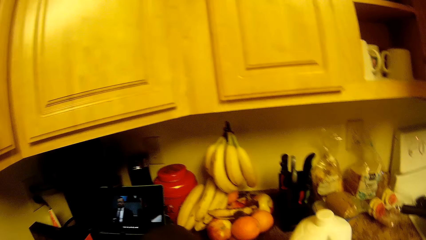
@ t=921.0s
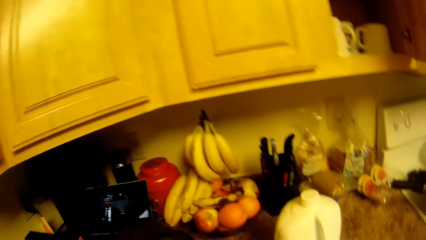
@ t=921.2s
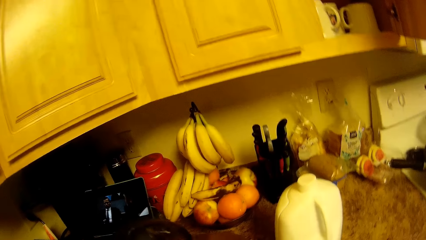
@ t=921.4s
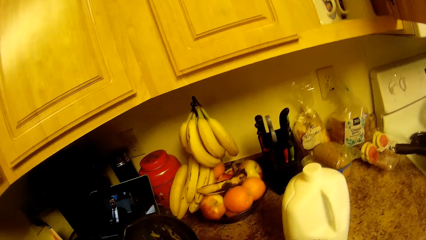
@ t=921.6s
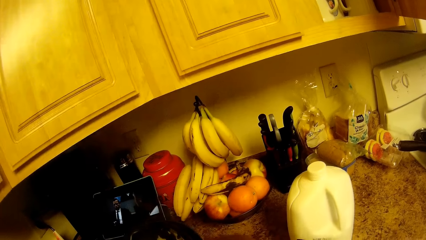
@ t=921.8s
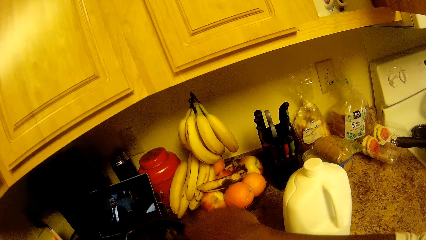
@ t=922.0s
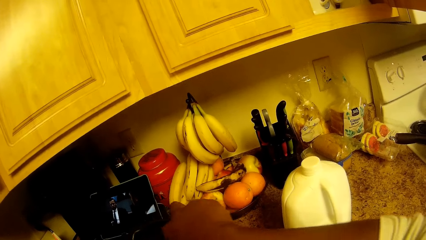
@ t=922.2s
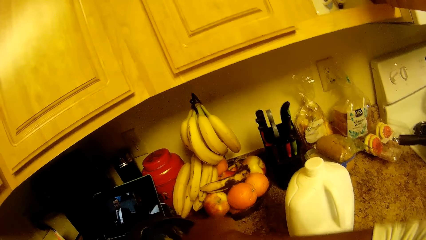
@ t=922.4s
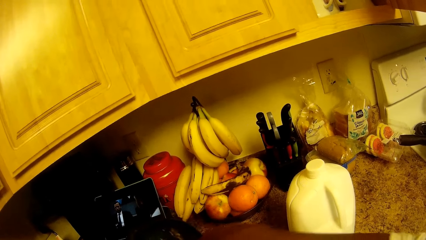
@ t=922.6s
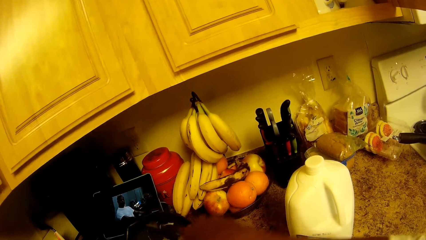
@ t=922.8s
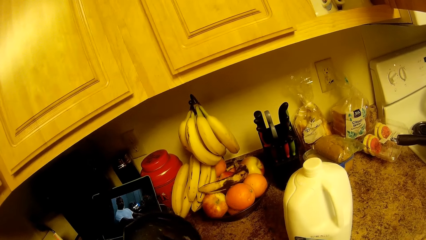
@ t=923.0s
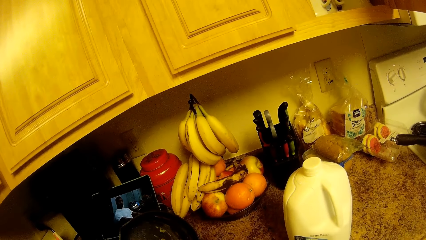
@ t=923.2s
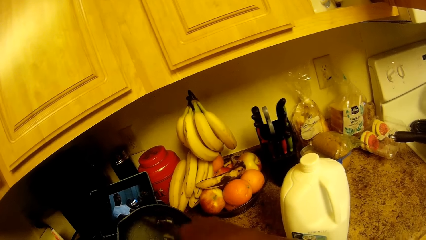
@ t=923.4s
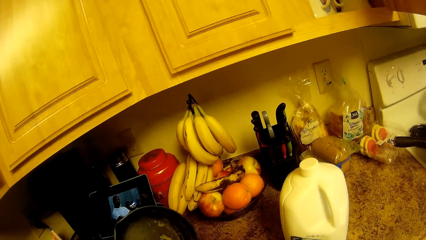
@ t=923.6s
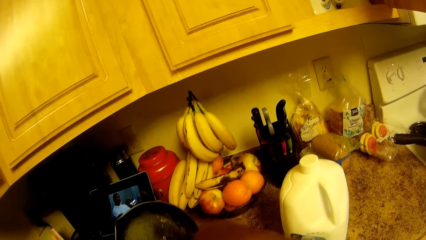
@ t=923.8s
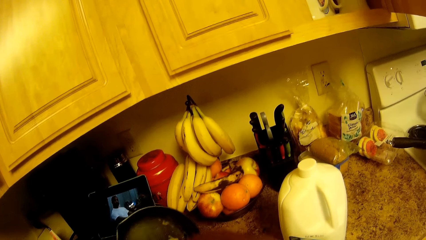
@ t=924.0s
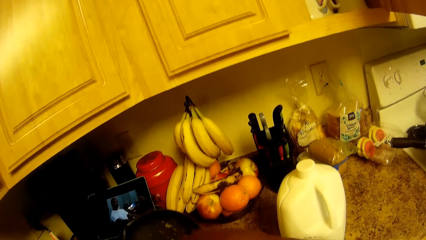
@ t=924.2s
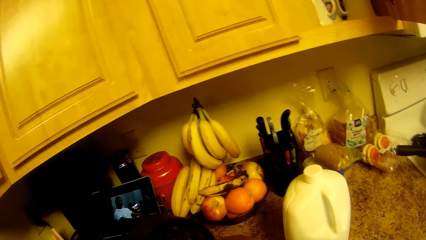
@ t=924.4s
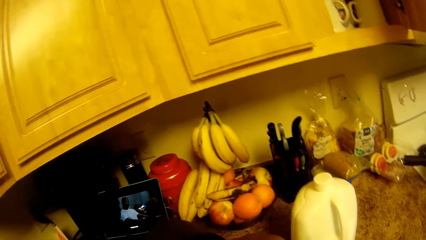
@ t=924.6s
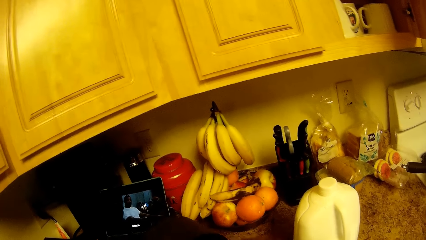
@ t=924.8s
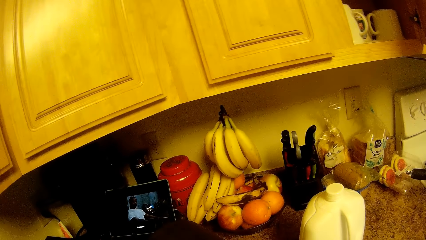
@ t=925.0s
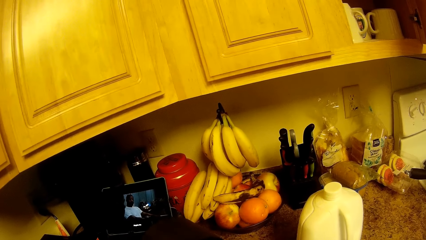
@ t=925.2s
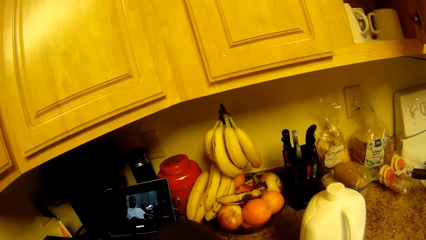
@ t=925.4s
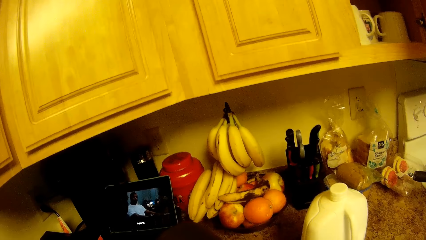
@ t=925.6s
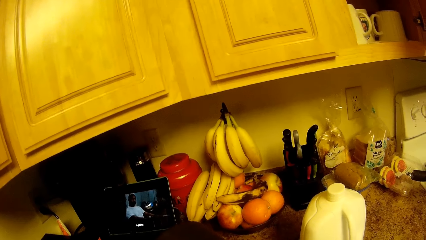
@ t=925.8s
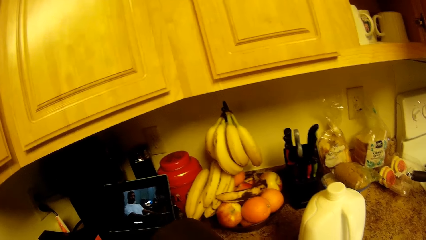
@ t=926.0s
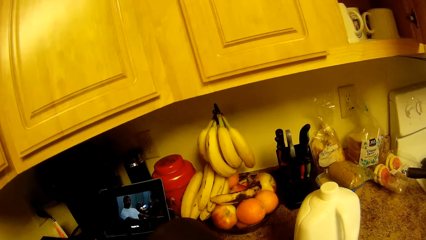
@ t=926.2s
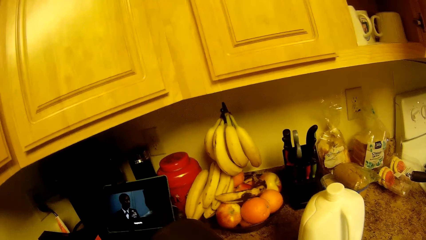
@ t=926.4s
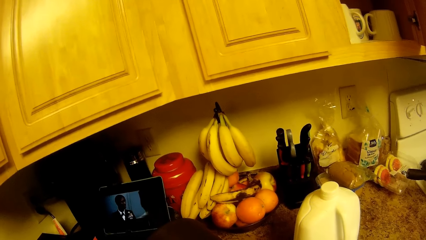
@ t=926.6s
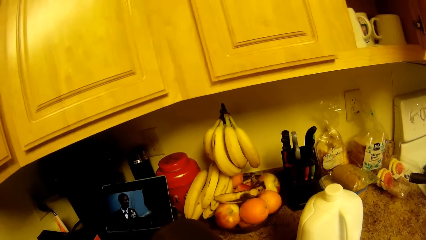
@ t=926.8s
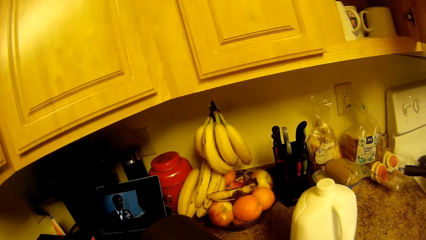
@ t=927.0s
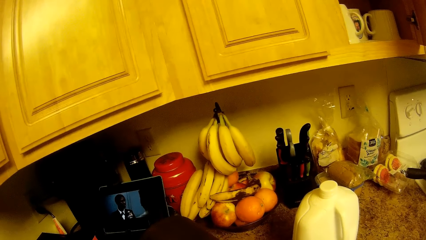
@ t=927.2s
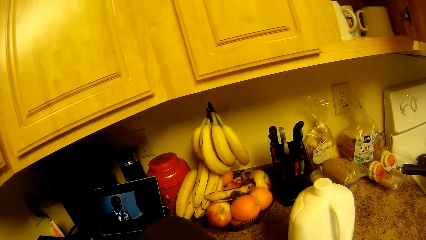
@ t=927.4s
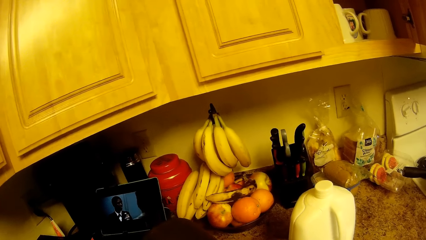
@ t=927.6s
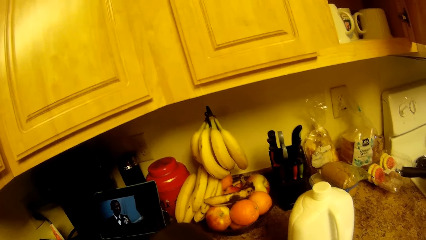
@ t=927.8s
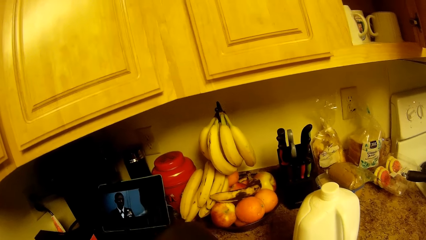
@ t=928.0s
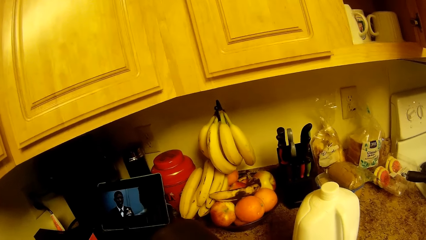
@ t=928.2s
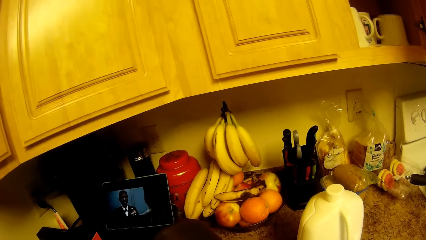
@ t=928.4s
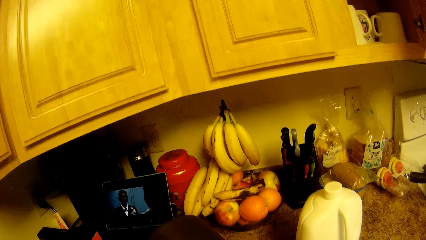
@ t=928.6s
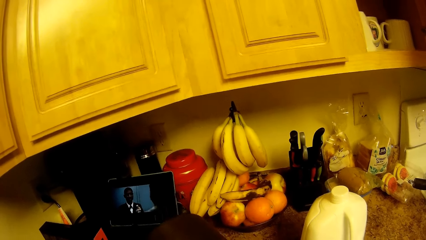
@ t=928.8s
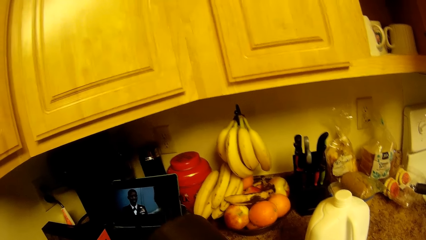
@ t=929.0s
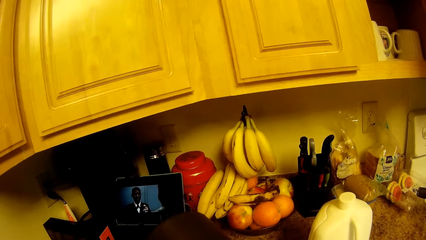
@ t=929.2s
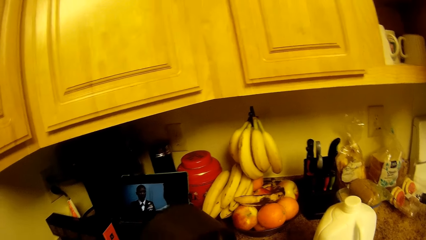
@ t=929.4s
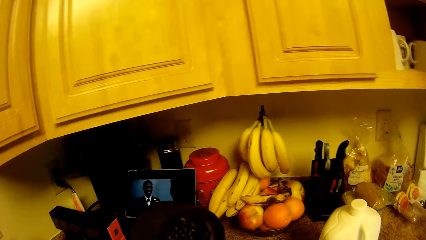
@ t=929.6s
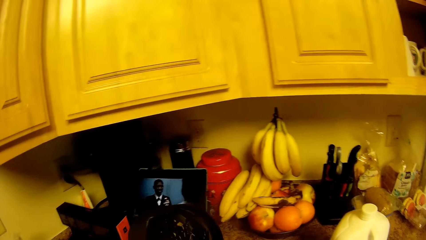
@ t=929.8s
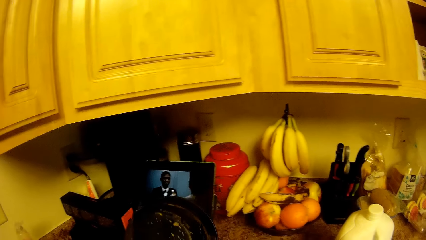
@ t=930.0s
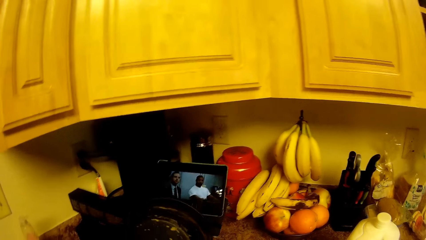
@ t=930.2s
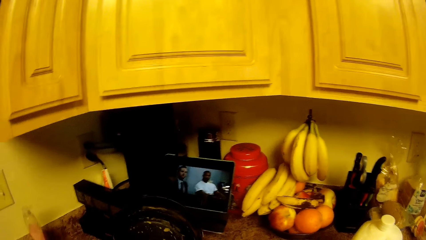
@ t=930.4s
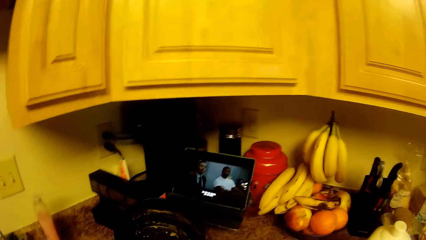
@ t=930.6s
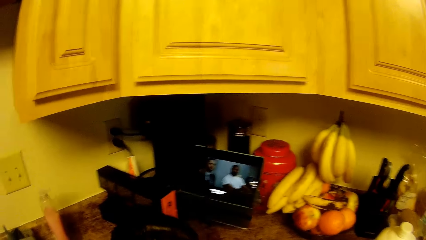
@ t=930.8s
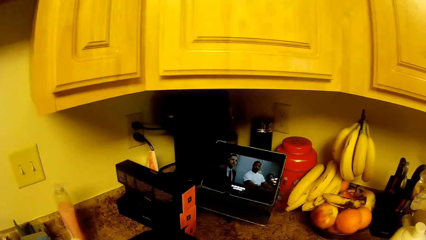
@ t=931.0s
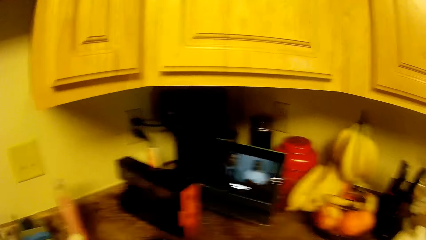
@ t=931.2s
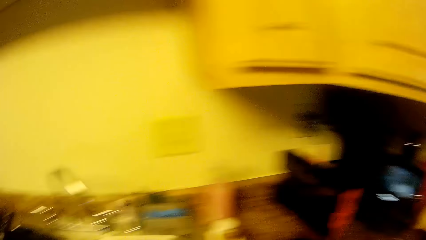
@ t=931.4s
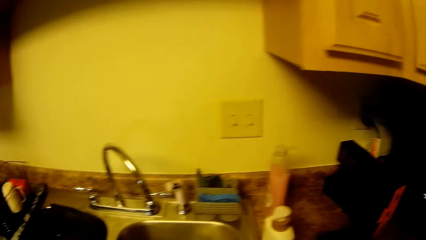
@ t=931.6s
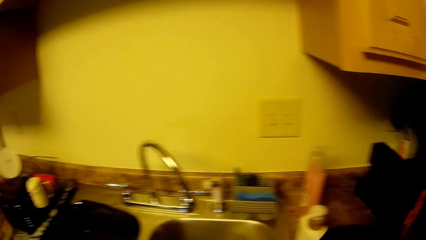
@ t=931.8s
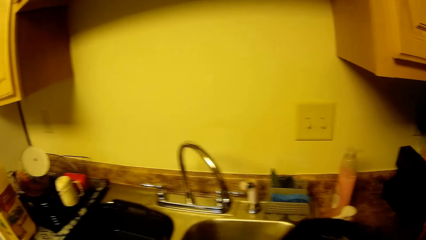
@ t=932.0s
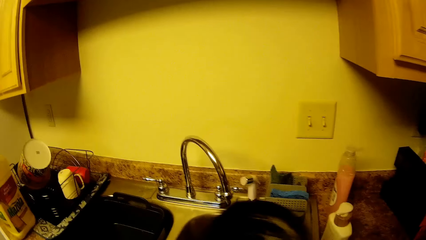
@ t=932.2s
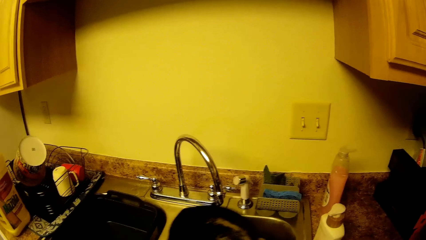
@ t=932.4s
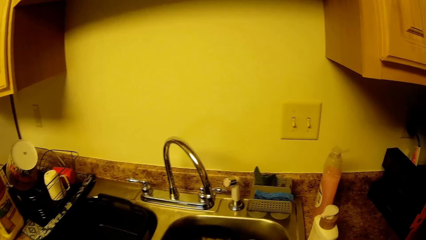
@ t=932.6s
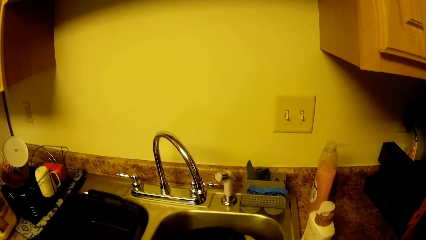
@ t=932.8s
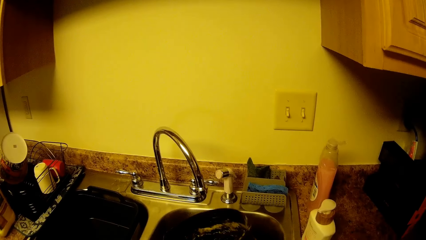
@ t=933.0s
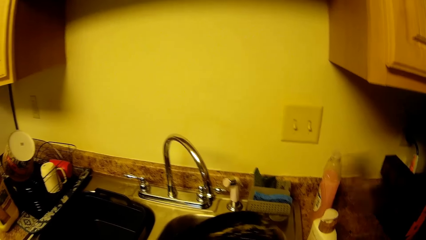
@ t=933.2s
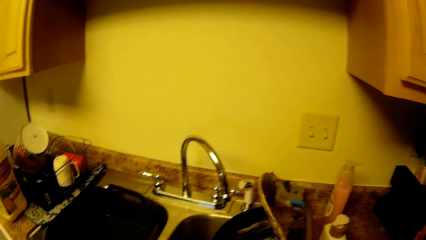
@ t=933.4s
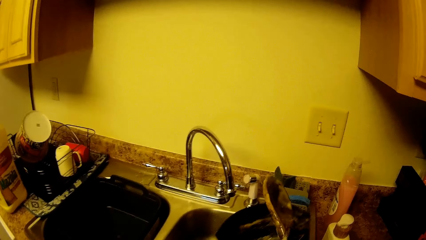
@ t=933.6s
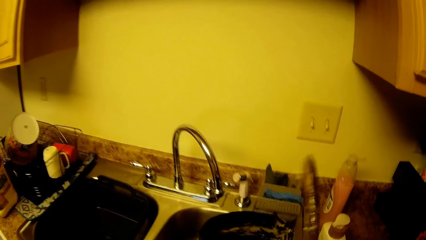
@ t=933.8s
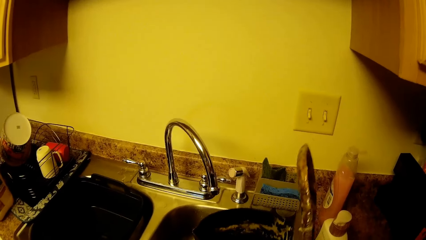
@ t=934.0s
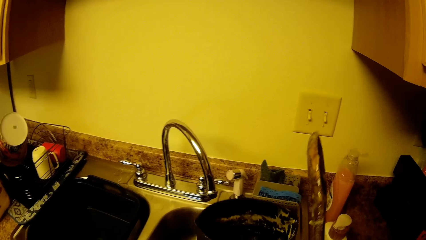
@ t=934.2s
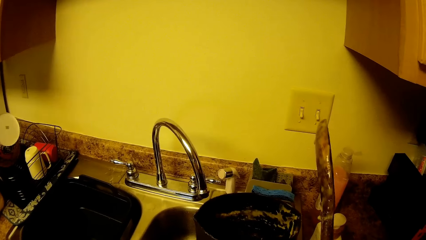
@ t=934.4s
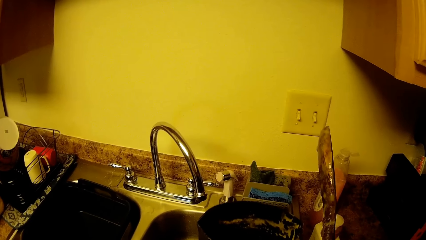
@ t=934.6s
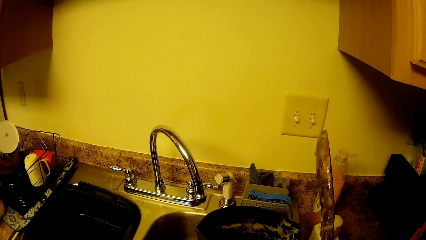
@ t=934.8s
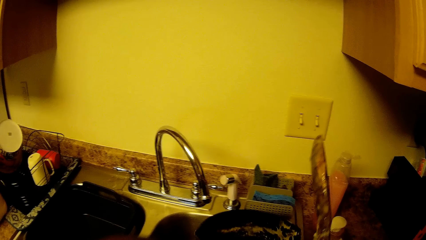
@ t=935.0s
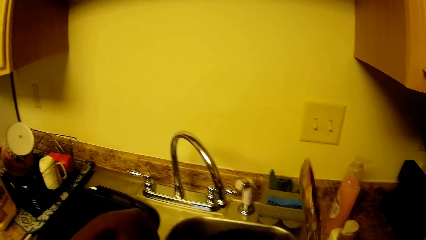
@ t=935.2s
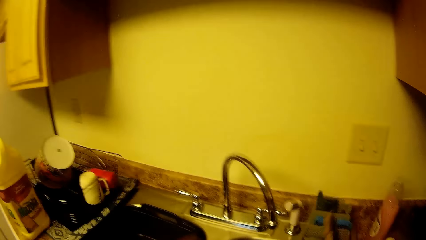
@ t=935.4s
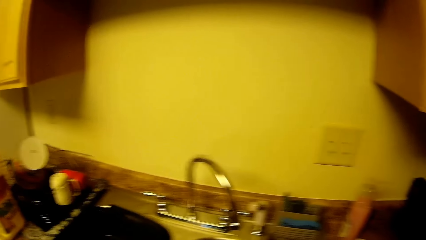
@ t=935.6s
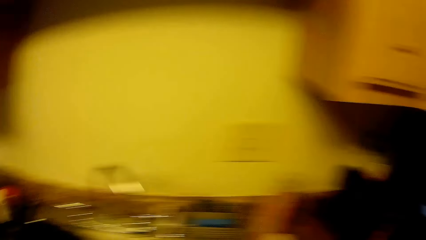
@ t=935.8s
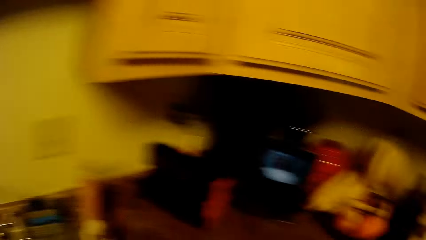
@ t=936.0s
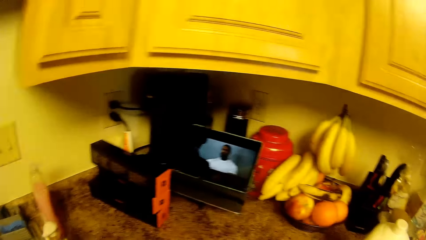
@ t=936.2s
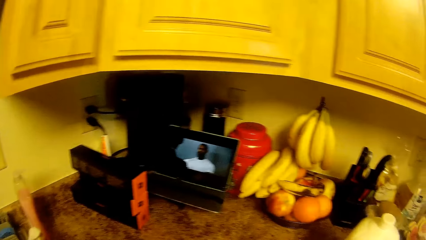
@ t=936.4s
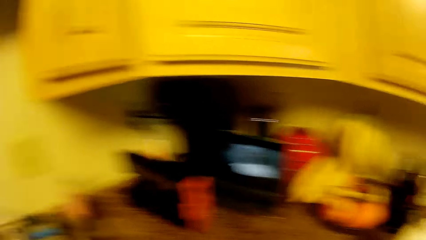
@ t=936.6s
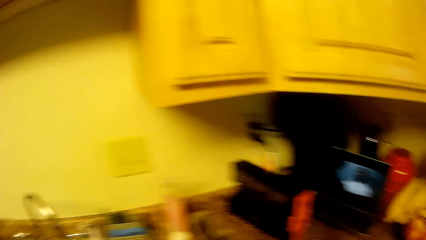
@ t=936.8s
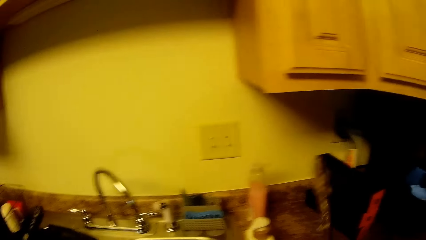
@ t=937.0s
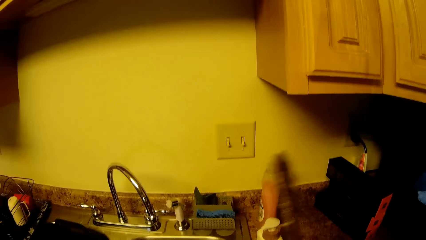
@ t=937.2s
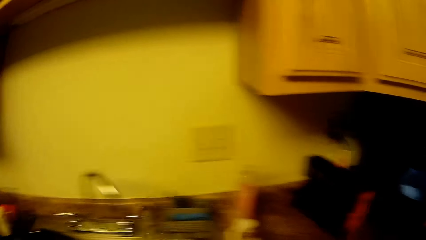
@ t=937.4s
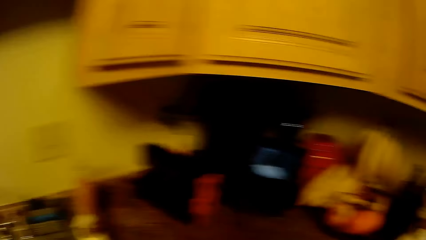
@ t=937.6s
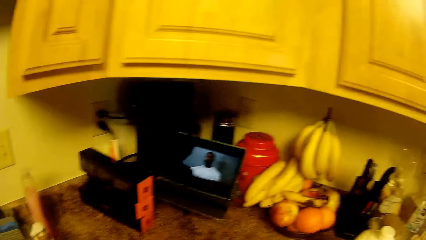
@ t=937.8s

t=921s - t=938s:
The camera wearer scrapes the pot with the spoon in her right hand. She puts the pan in the dish.
